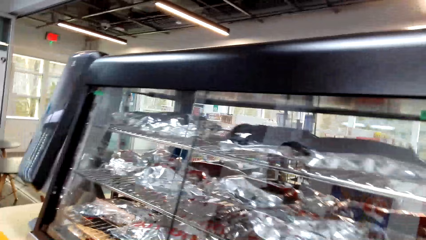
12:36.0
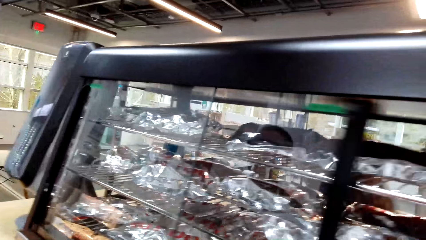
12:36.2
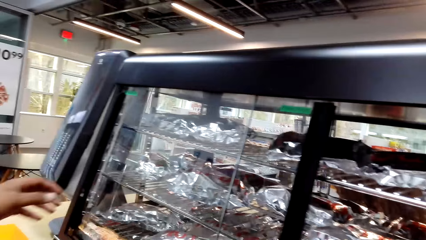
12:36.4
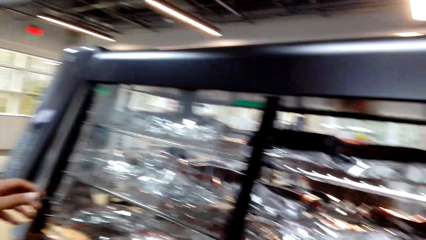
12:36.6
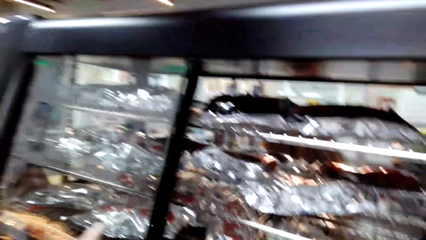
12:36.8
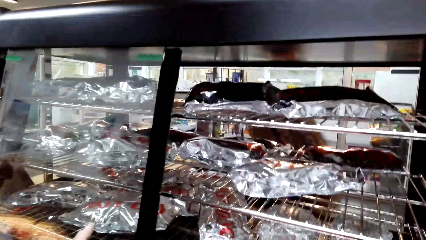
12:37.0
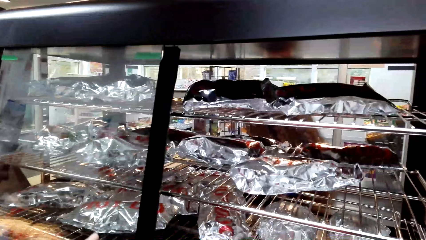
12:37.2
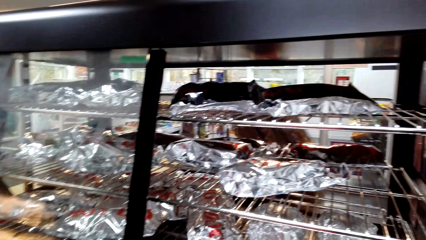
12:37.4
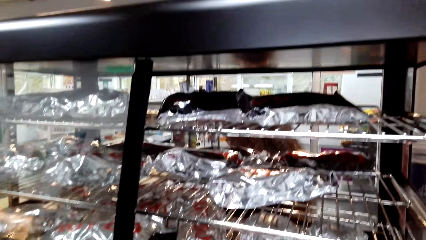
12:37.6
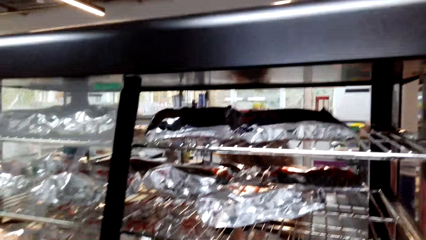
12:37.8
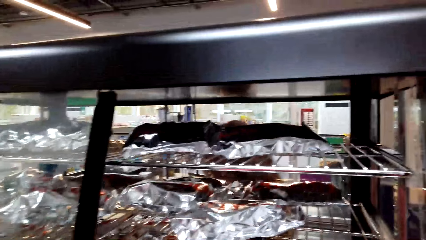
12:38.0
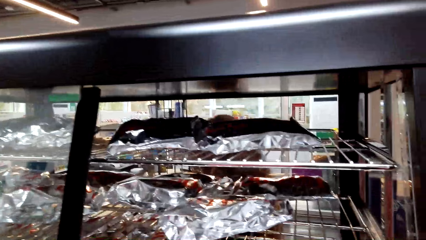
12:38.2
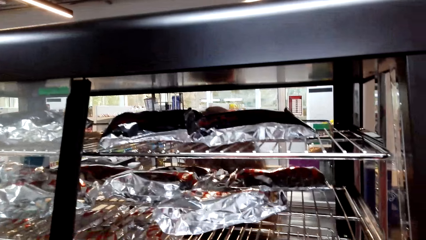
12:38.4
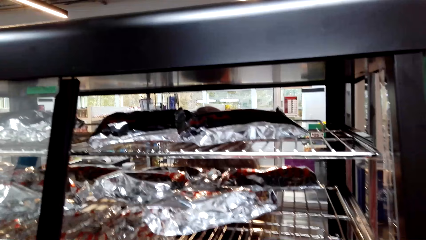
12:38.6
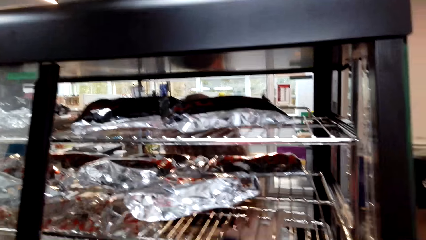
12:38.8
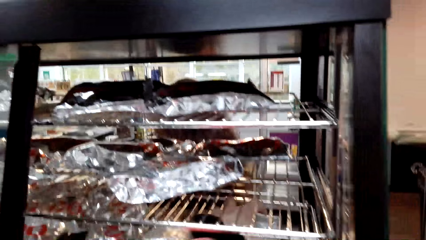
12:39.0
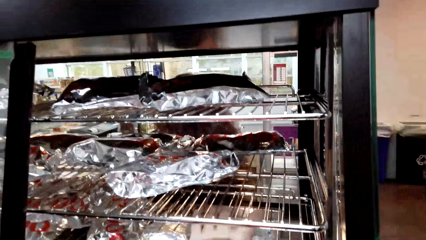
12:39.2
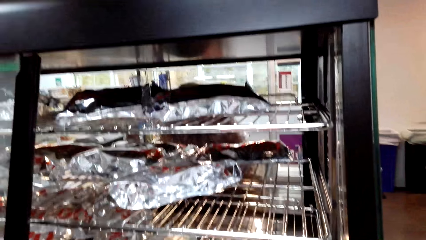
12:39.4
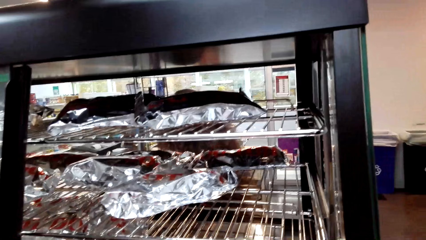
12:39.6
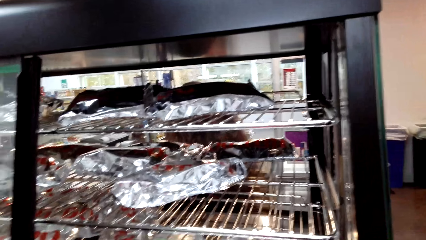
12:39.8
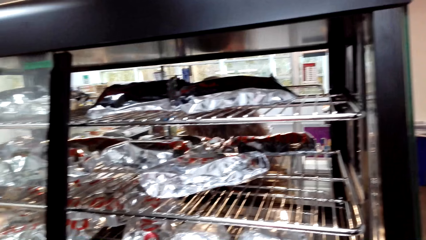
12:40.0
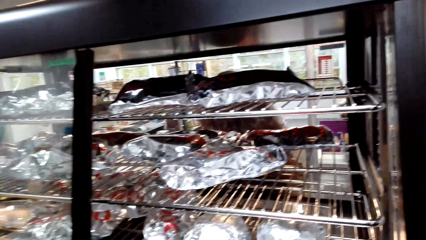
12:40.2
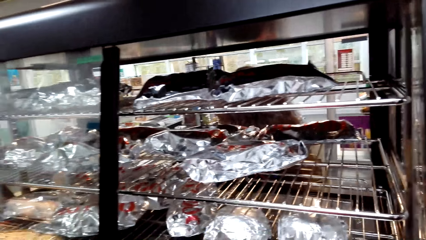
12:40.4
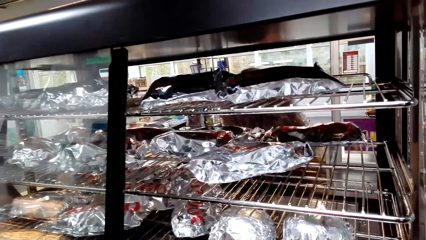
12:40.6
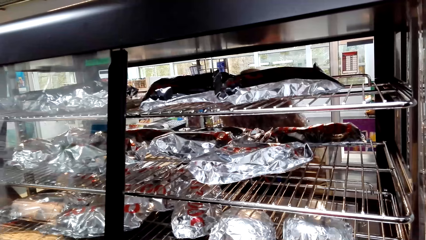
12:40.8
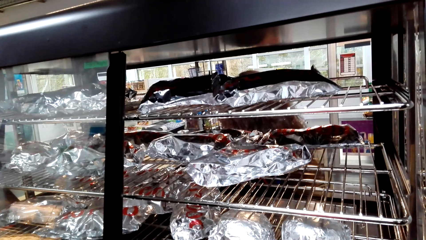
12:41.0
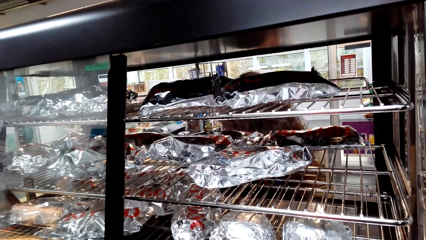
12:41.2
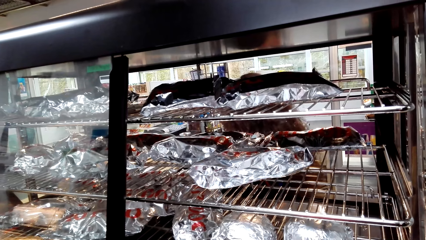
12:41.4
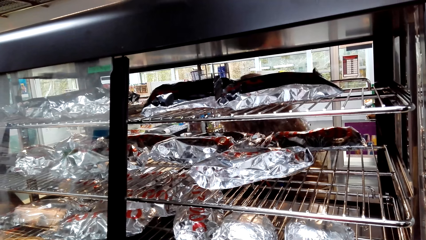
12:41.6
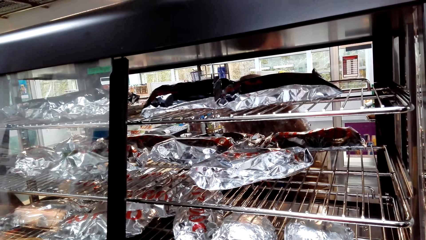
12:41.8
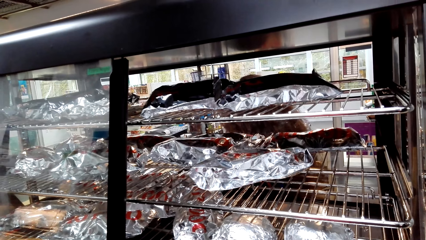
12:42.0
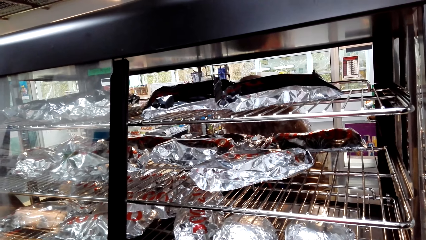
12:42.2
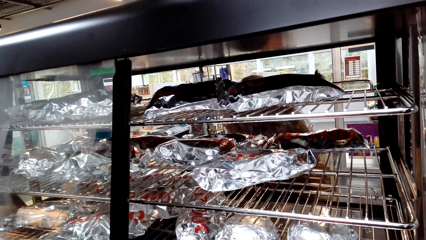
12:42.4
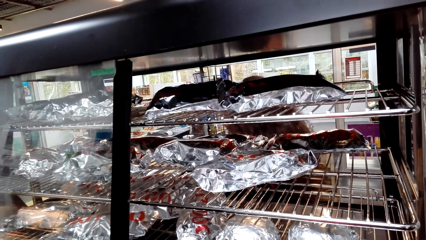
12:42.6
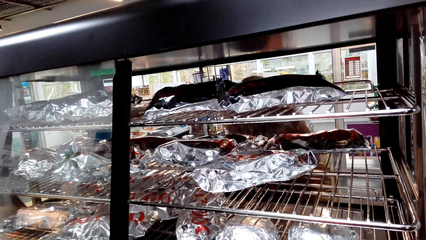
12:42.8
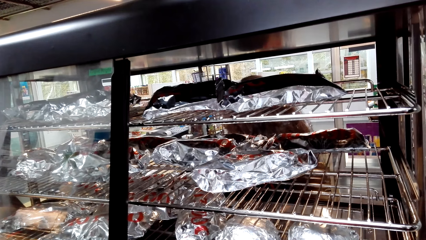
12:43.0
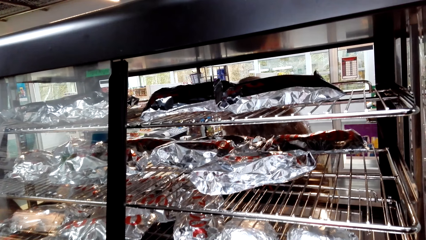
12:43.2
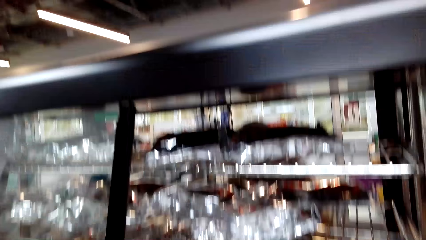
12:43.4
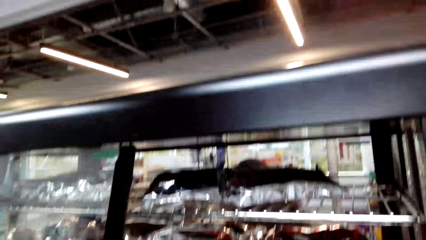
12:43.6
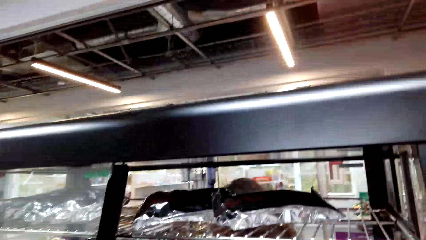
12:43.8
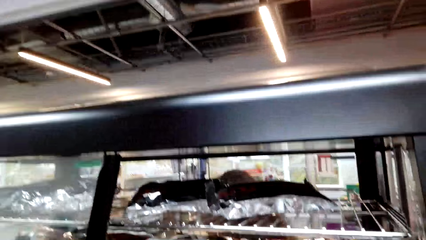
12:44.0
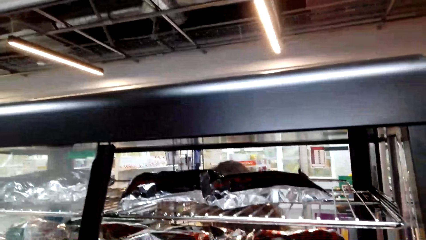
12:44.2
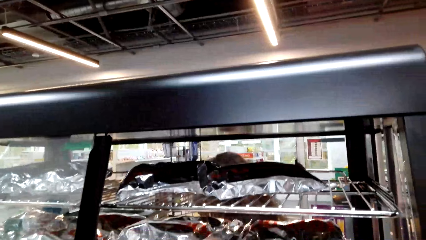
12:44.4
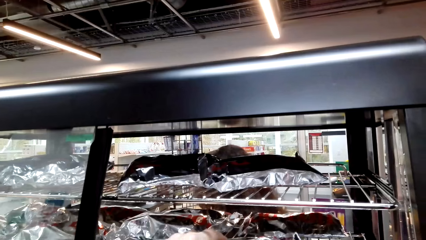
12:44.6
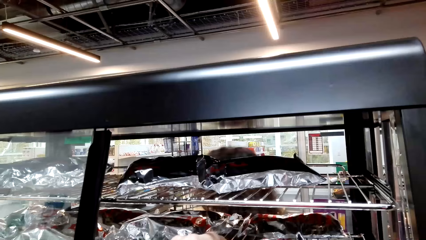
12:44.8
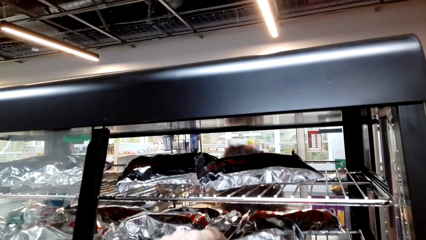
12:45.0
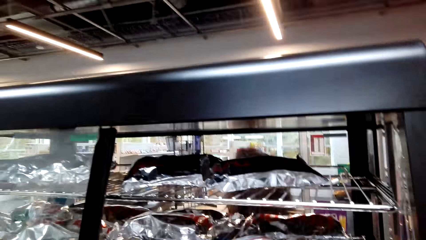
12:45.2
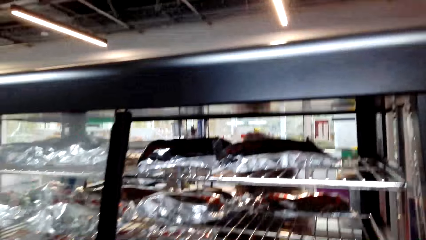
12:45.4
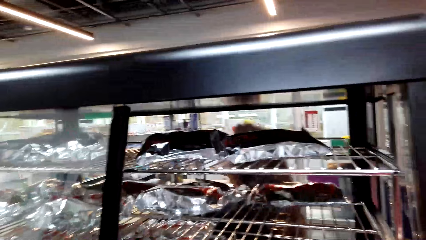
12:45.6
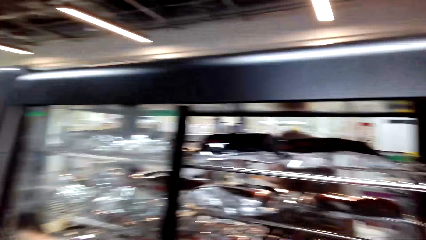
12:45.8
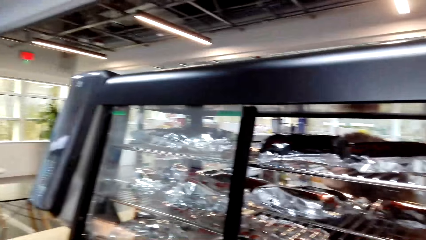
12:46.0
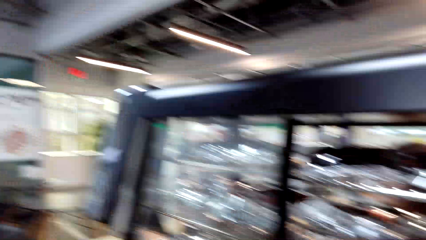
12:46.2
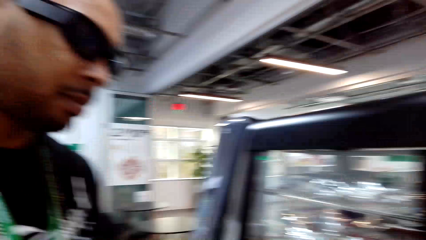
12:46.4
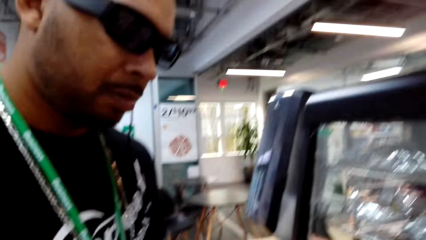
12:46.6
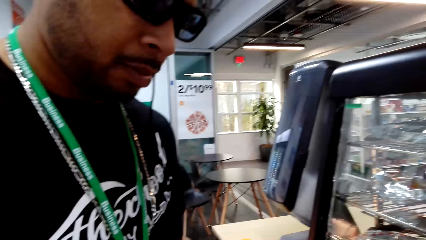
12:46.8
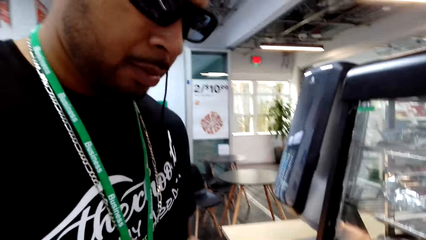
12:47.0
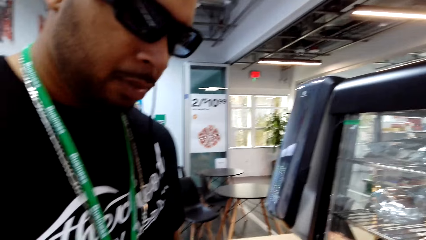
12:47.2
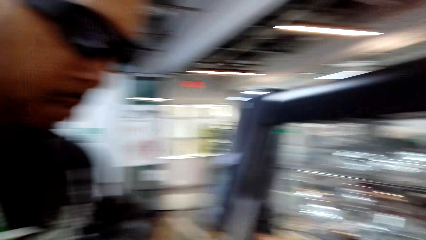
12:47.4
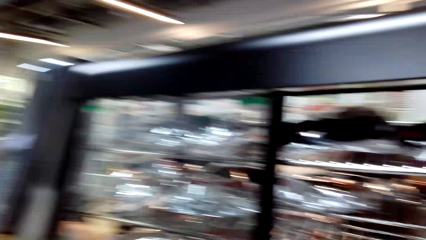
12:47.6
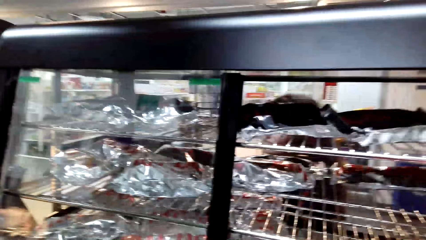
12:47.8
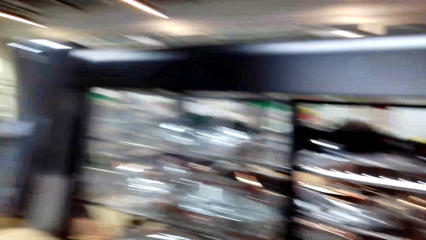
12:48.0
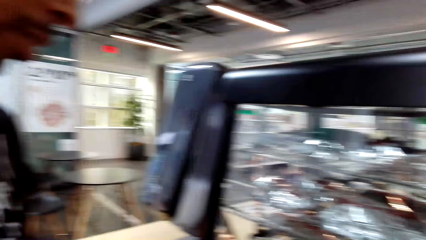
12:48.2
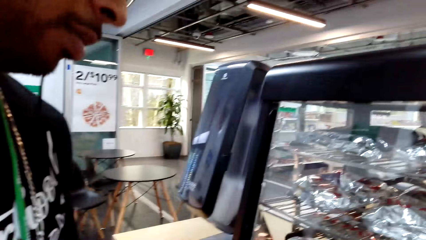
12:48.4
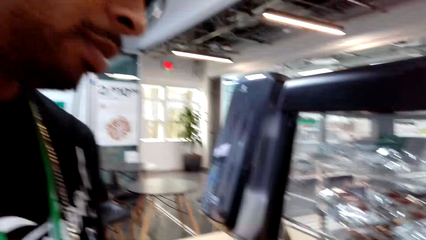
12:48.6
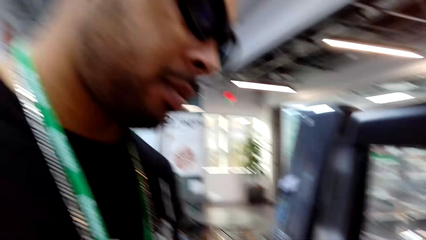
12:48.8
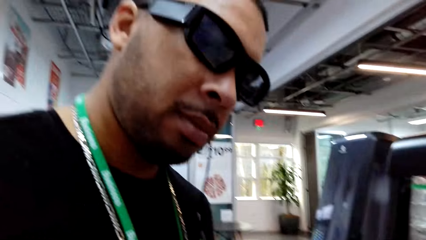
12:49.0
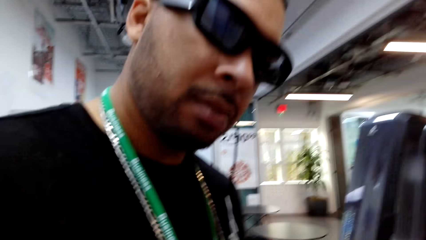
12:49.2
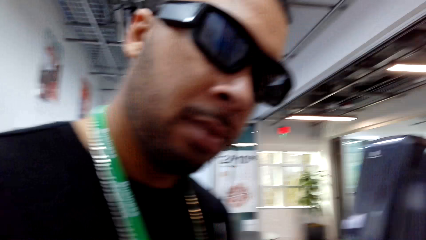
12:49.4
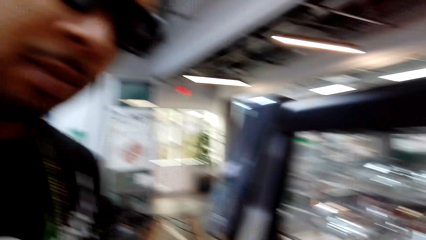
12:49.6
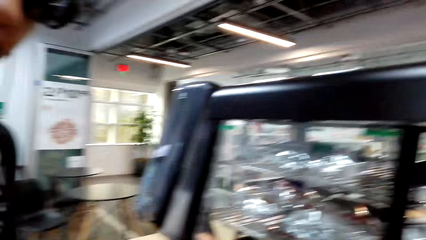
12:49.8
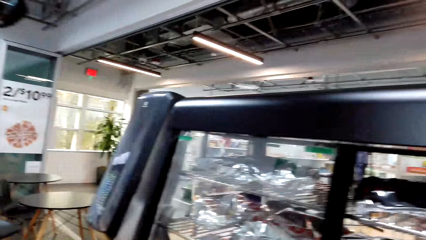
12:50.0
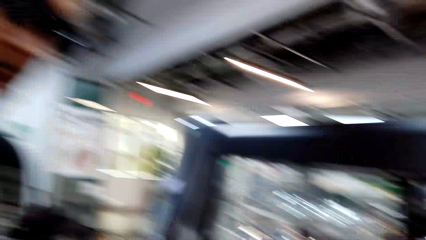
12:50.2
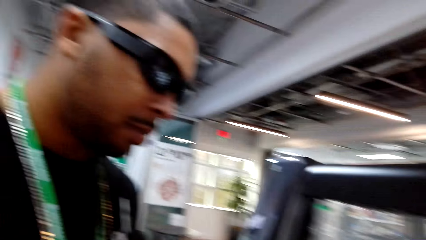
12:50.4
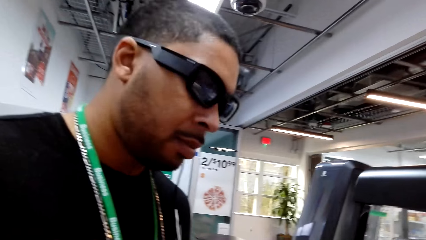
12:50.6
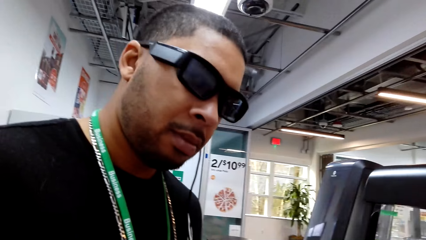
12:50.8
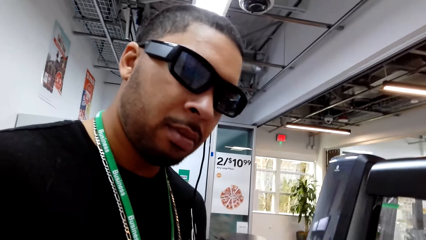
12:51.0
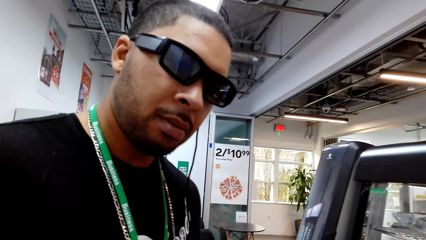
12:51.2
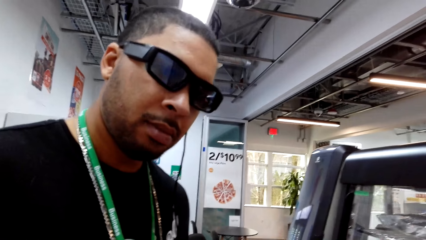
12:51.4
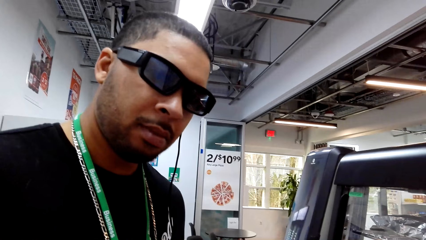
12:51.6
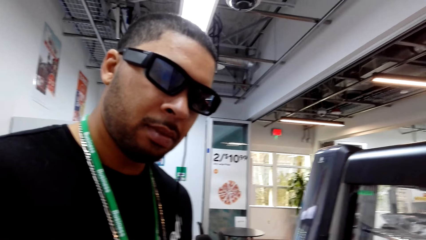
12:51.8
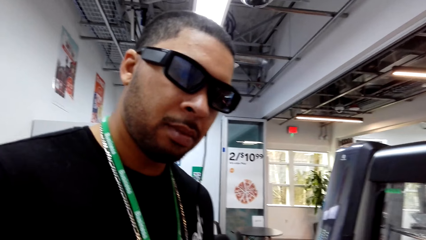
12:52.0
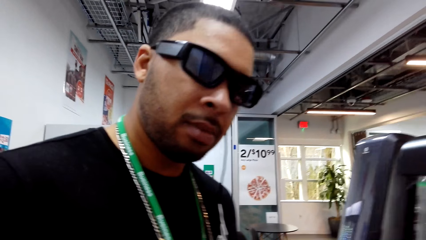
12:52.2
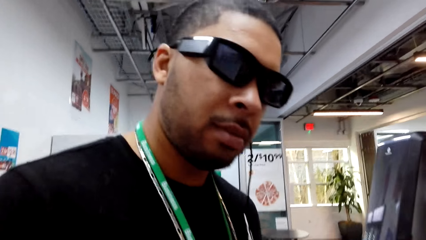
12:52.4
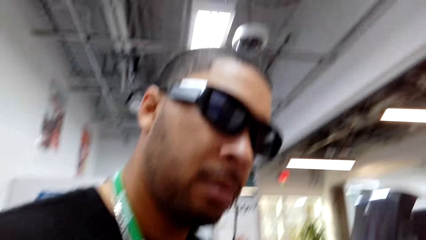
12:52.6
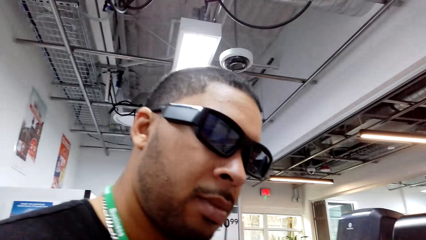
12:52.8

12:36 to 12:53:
The camera wearer picks up a sandwich. They dialogue to a person.
